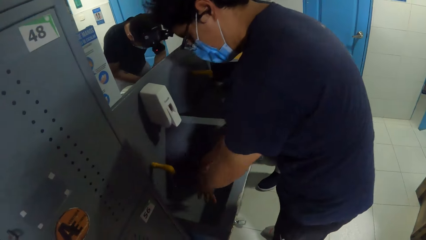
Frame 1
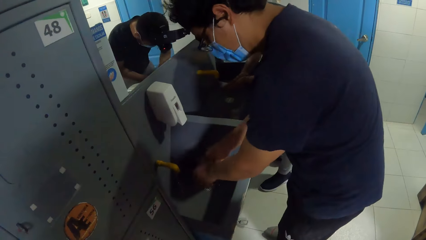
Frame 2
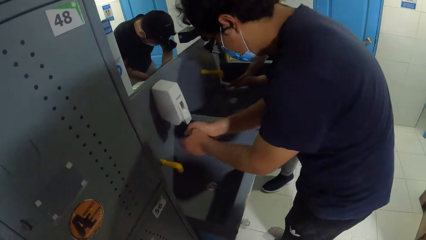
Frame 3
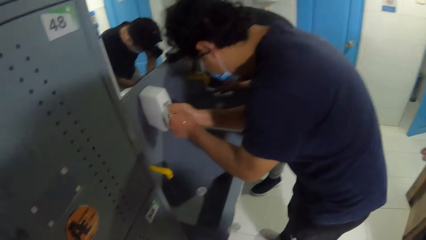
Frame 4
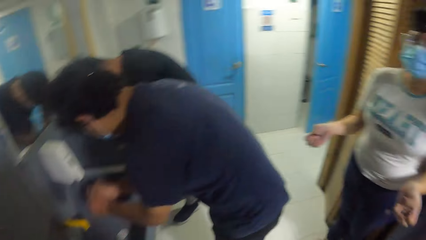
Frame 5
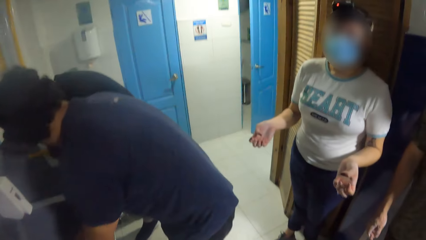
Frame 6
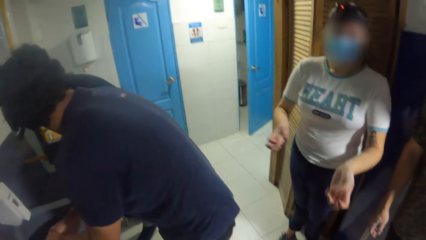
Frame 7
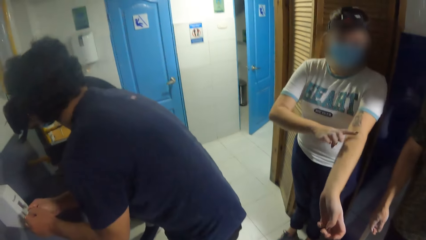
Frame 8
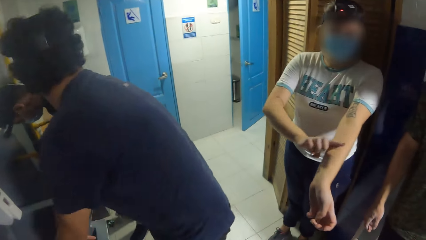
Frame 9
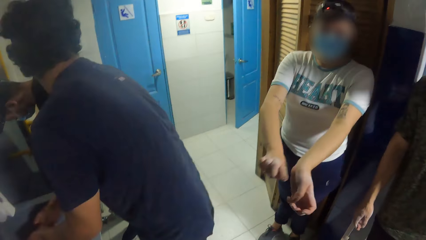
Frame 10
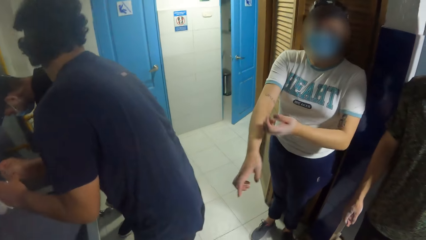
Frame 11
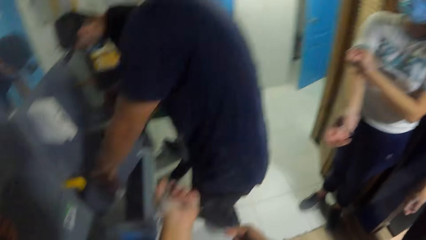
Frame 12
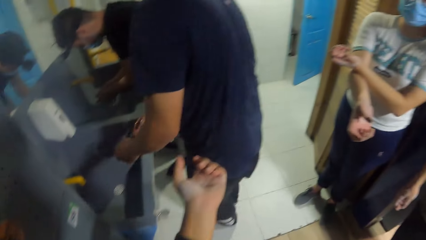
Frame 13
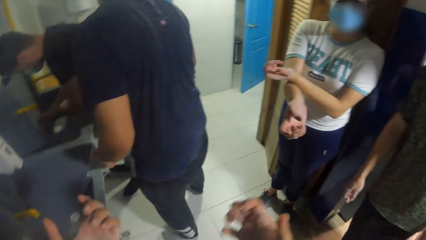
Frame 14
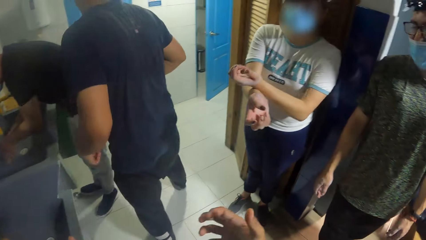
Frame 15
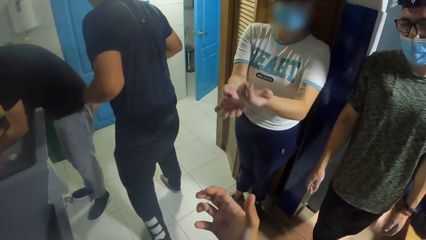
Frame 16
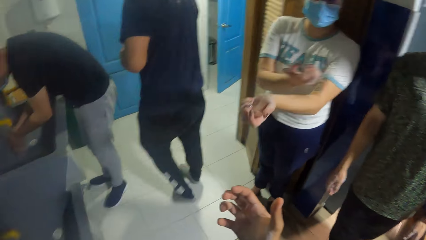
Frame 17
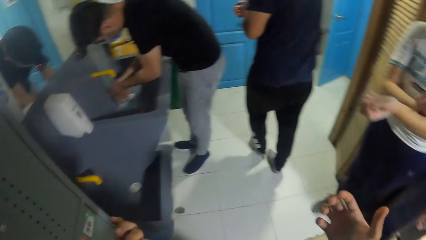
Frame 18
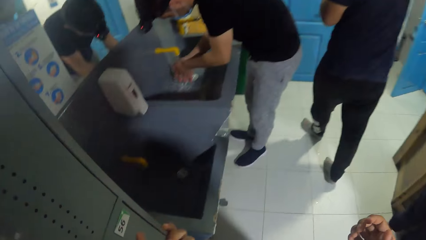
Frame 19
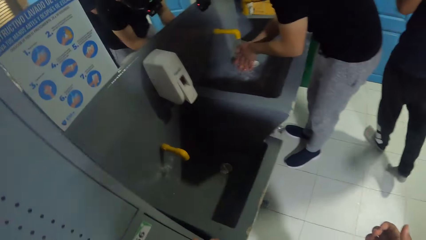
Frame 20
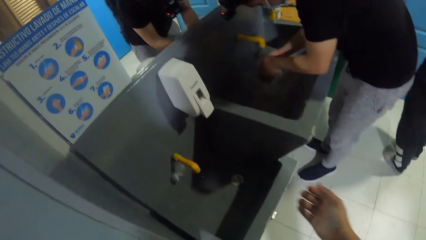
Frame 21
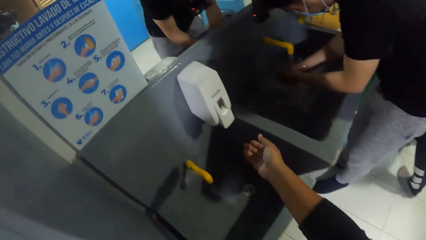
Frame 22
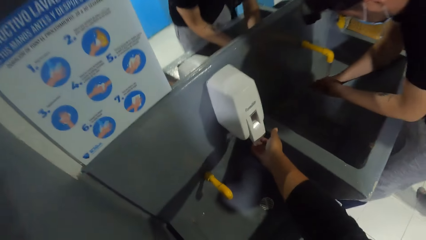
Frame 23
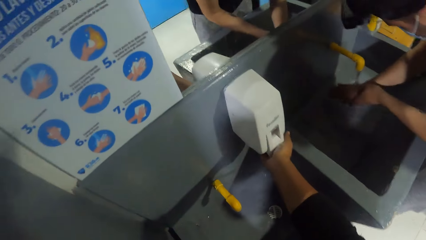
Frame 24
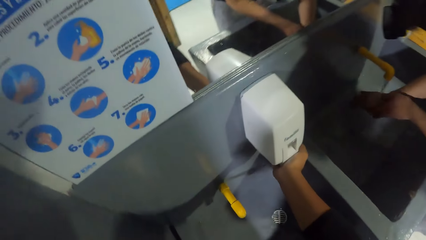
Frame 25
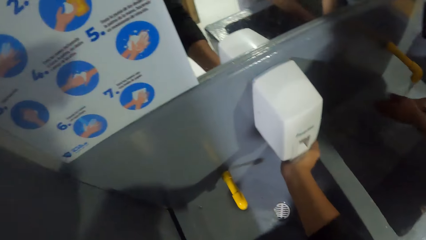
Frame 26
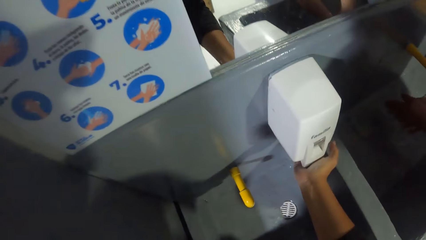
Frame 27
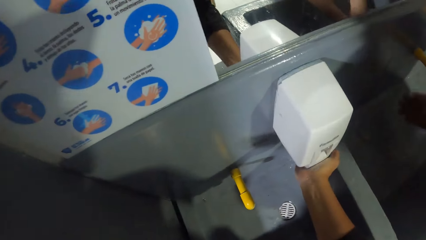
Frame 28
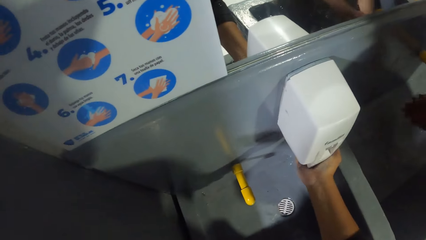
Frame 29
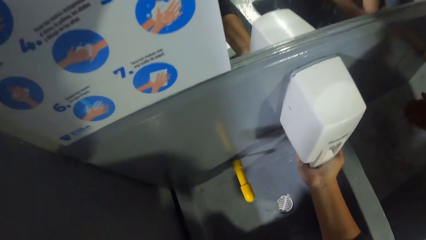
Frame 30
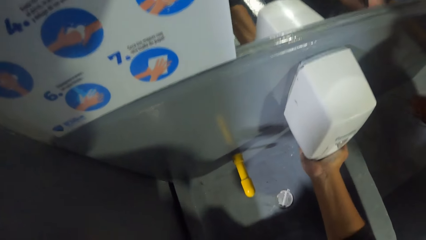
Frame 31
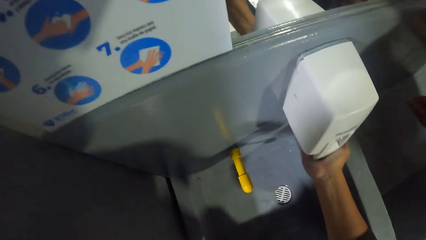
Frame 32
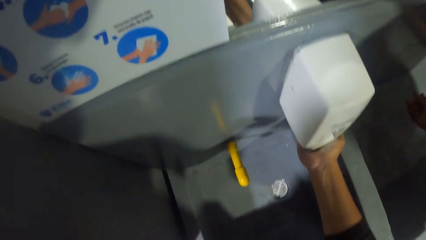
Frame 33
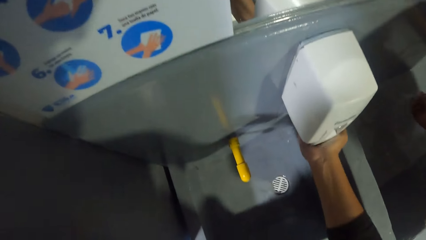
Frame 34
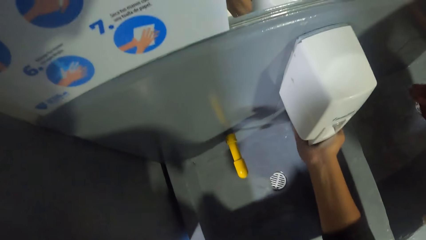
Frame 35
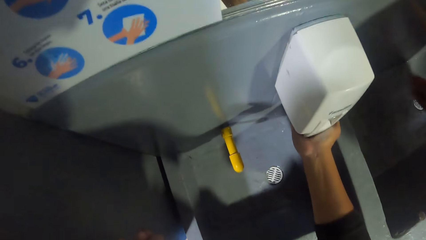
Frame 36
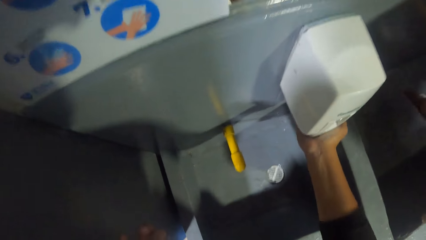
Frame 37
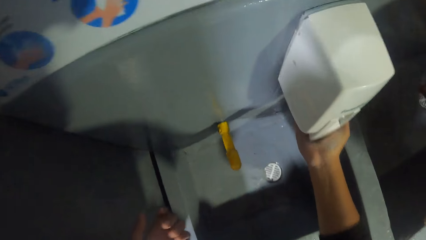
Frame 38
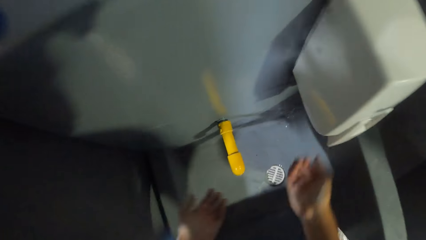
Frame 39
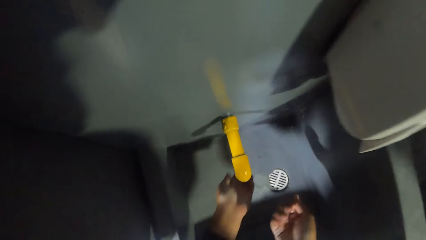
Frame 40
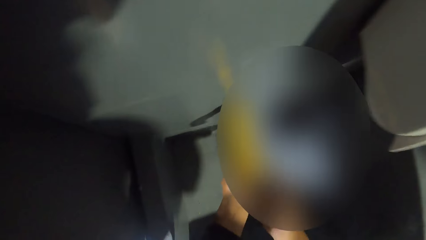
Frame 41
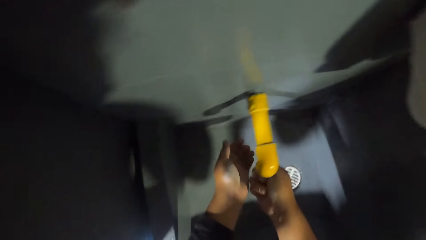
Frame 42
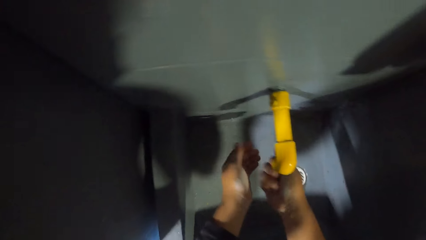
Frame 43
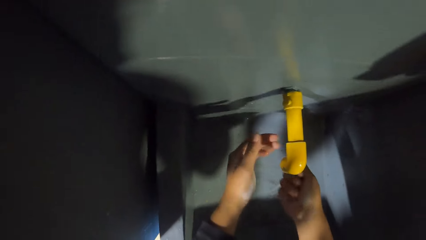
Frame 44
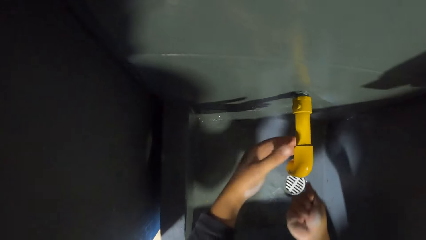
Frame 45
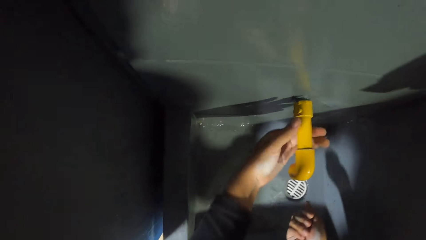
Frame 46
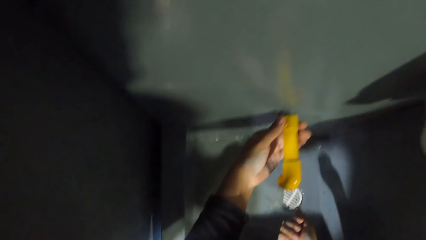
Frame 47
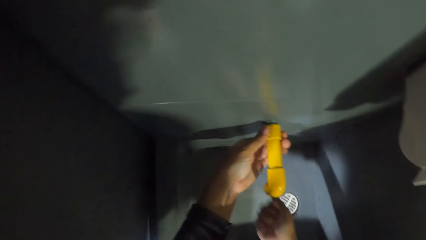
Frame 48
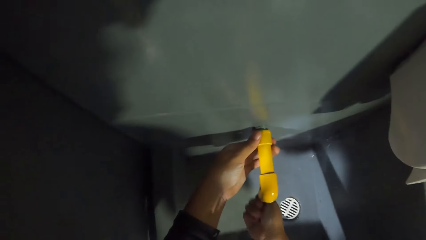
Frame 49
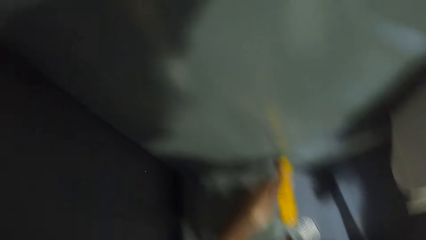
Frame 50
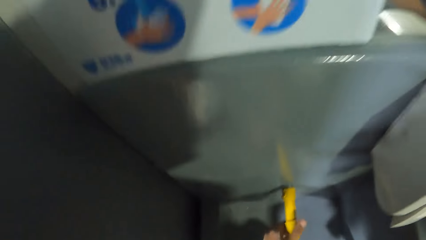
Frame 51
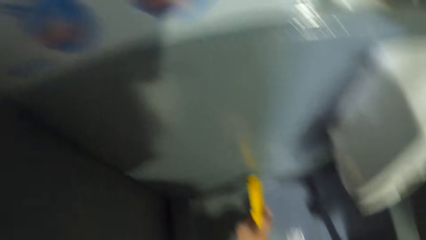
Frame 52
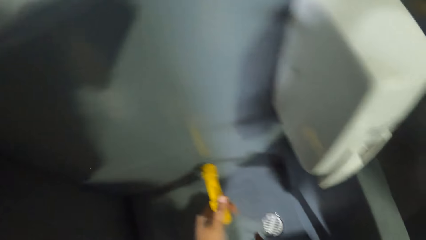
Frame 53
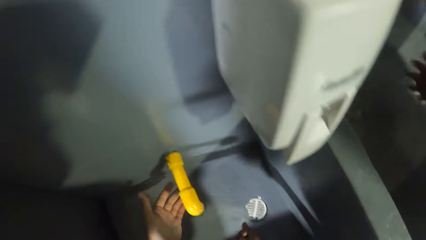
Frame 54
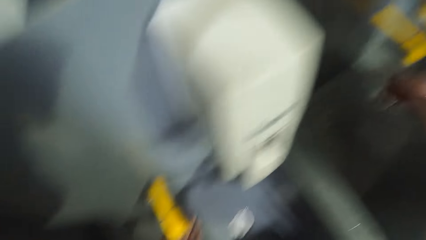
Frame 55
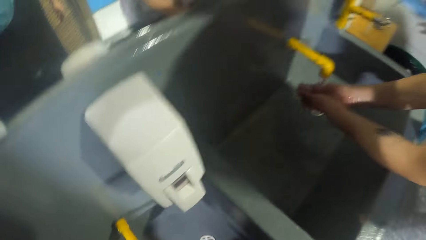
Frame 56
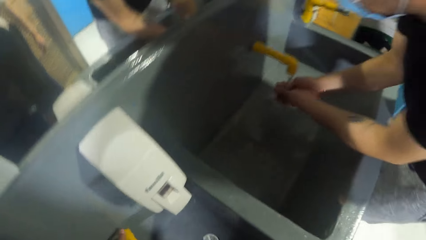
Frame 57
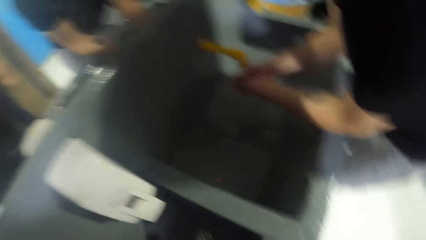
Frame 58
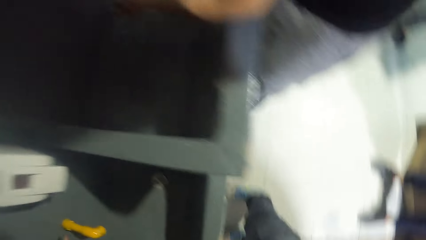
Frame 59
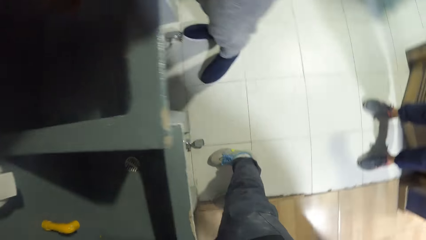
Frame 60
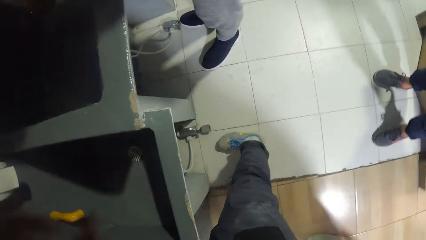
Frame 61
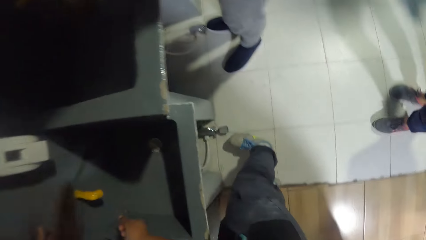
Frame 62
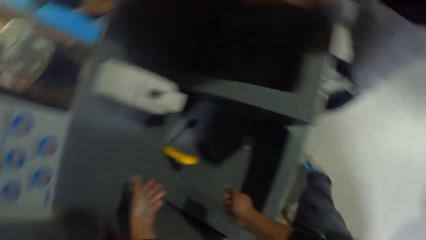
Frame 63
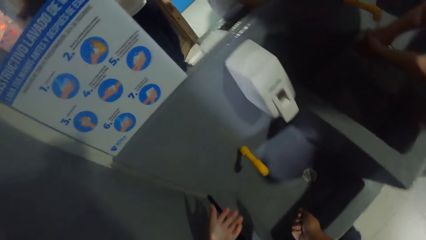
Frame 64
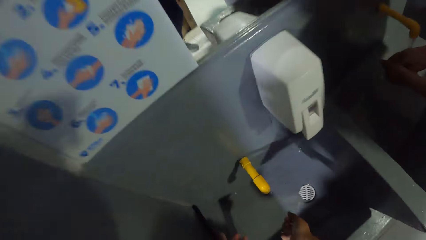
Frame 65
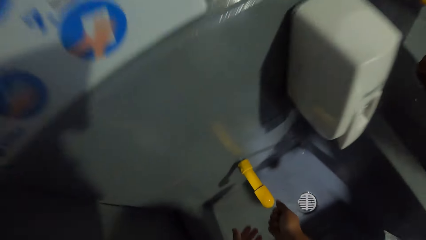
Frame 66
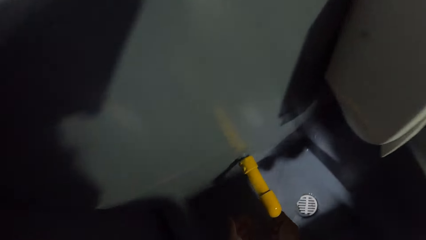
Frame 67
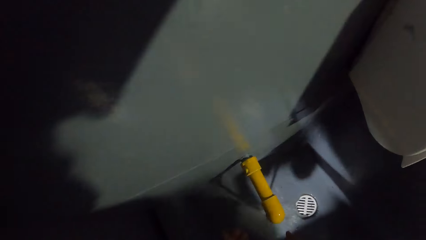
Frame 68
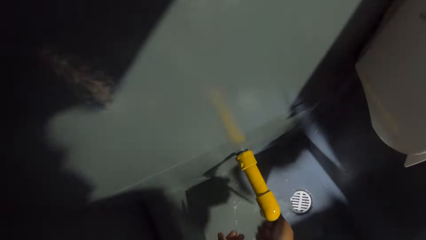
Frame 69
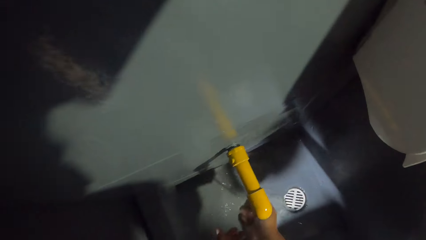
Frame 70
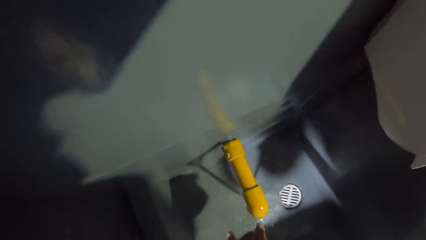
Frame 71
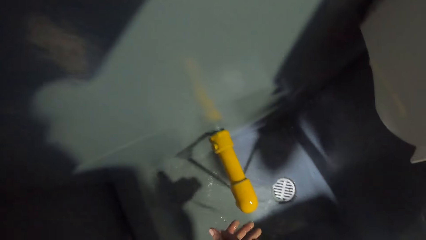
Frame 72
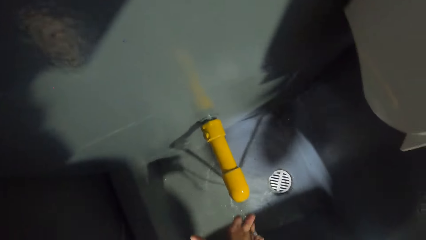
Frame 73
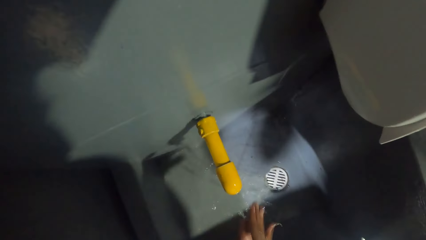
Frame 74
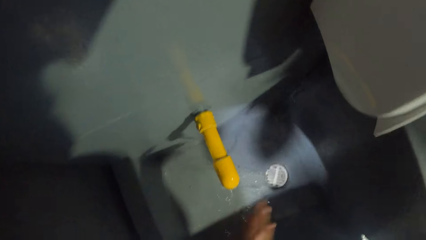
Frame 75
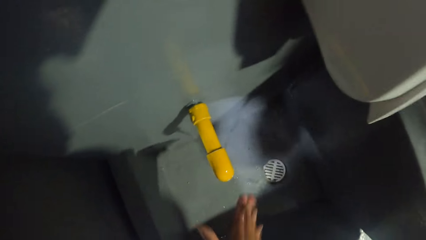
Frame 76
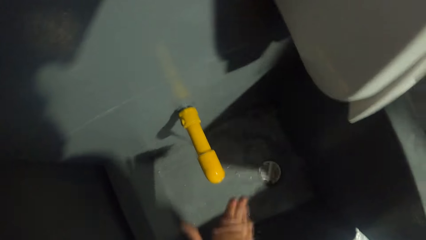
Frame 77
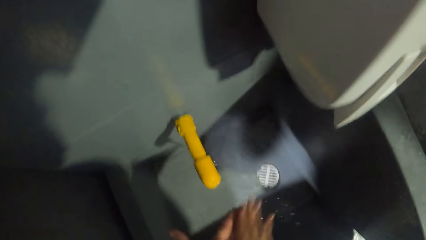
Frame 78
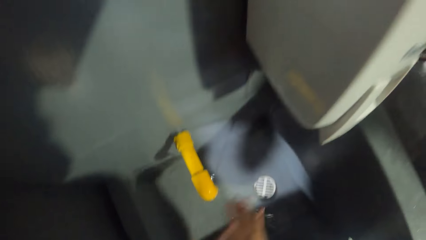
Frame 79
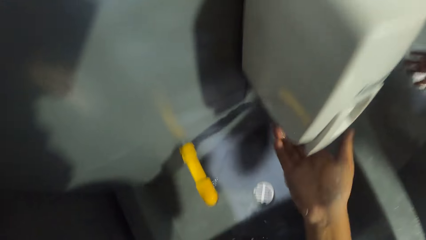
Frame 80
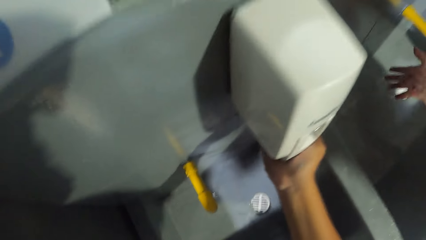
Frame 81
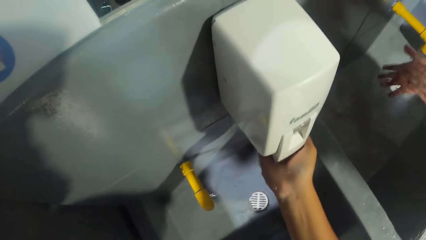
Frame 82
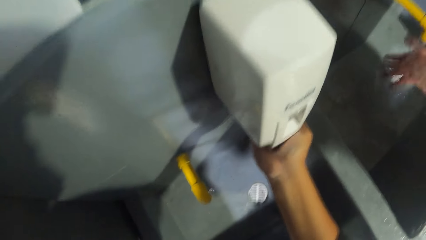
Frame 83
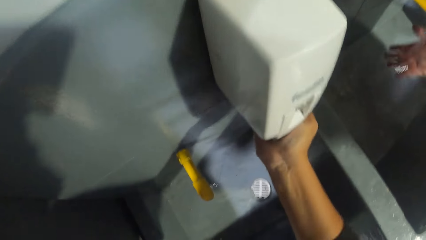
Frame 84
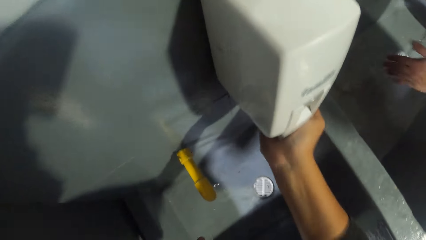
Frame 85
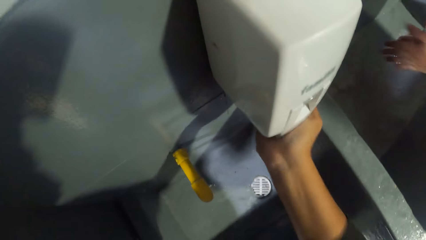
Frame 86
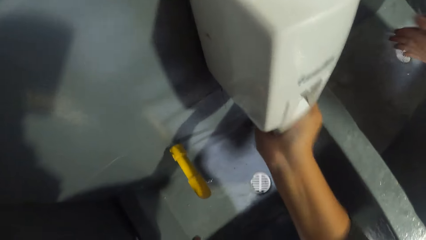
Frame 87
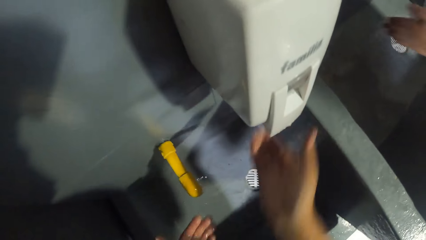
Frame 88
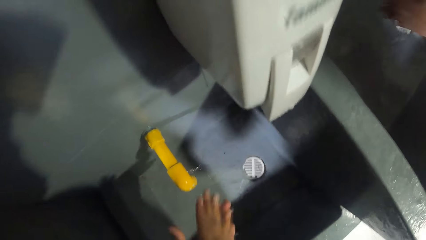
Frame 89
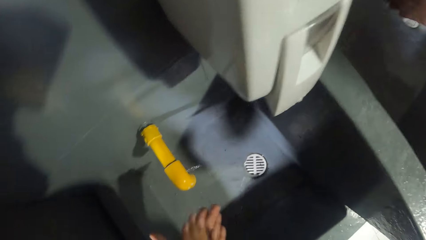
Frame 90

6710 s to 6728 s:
A person rinses hands in the sink. Another person straightens a hand. The camera wearer sways hands. She presses a soap dispensing machine with her right hand. She washes hands in the sink. She opens a tap with her left hand. She looks around. She washes both hands under the tap. She presses the soap dispensing machine with her right hand.
